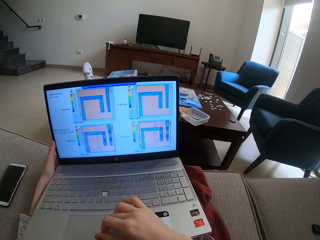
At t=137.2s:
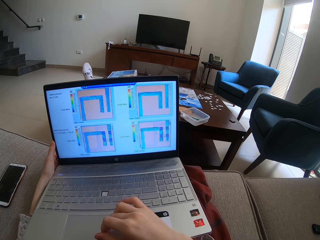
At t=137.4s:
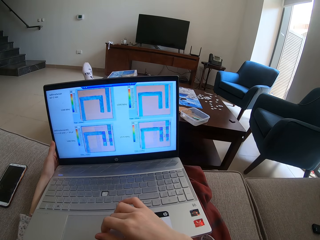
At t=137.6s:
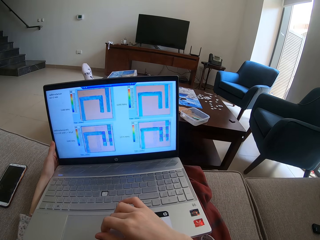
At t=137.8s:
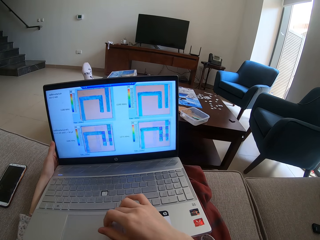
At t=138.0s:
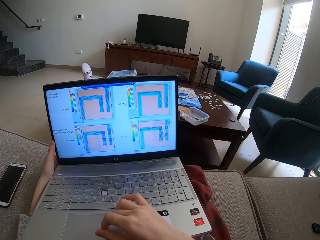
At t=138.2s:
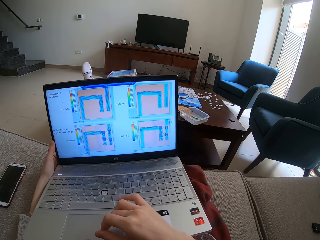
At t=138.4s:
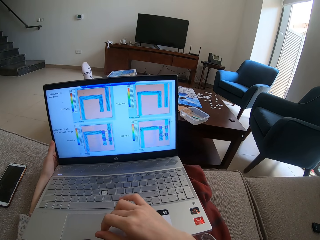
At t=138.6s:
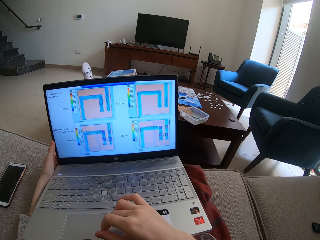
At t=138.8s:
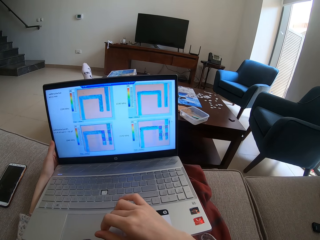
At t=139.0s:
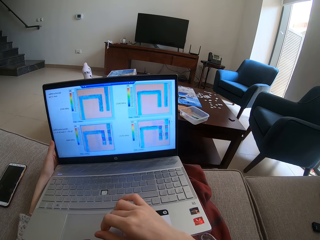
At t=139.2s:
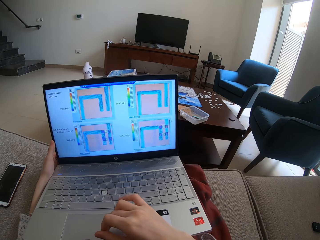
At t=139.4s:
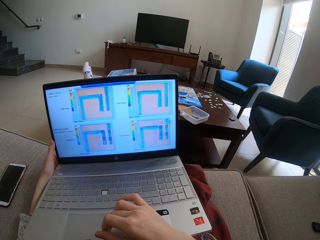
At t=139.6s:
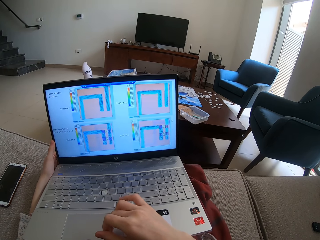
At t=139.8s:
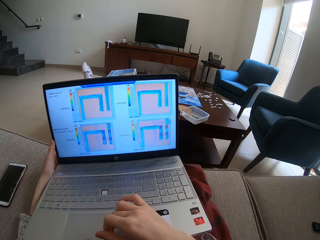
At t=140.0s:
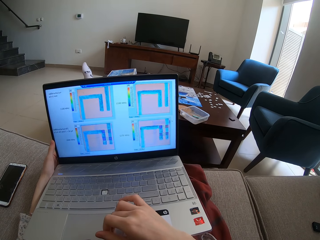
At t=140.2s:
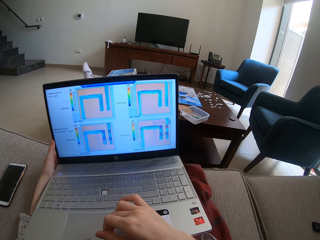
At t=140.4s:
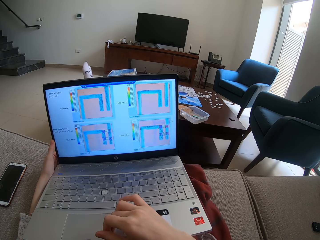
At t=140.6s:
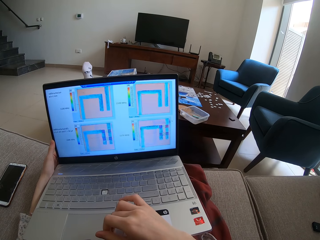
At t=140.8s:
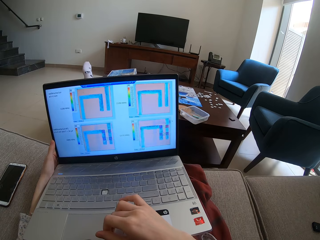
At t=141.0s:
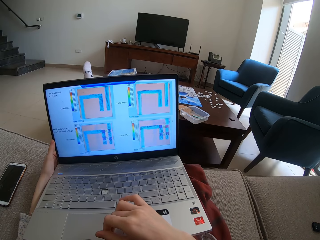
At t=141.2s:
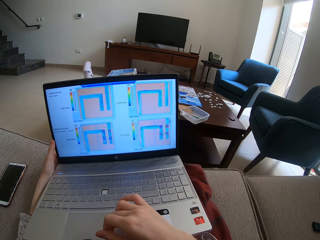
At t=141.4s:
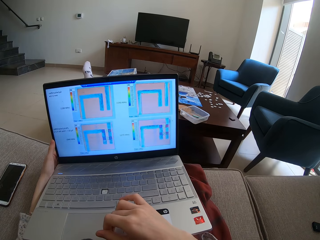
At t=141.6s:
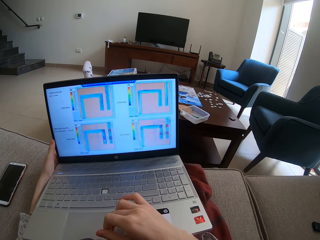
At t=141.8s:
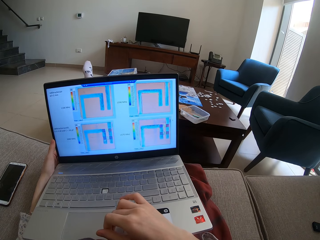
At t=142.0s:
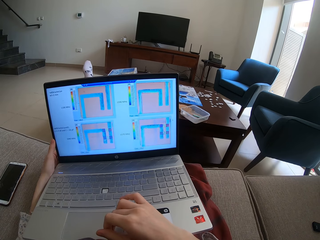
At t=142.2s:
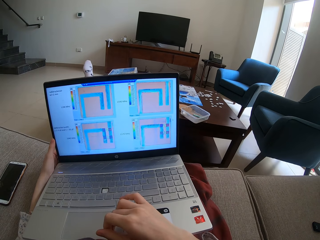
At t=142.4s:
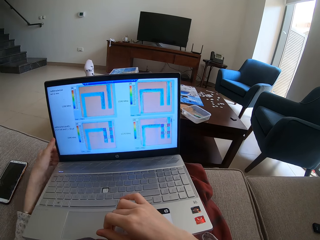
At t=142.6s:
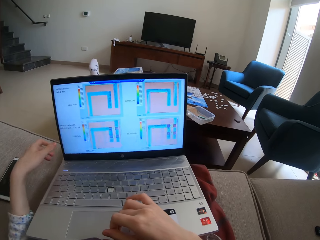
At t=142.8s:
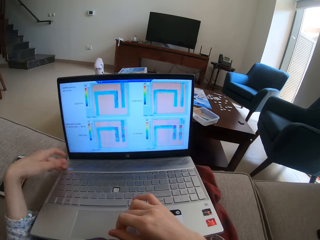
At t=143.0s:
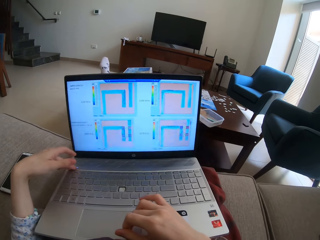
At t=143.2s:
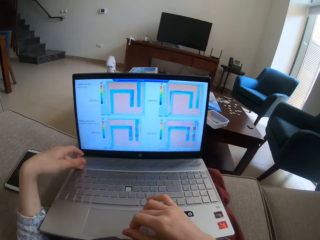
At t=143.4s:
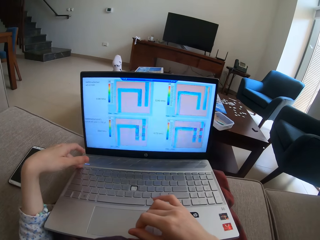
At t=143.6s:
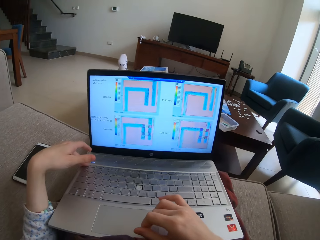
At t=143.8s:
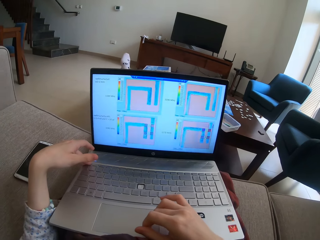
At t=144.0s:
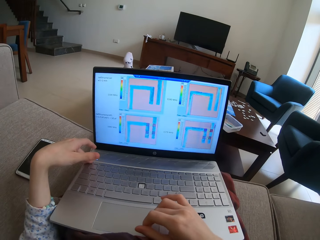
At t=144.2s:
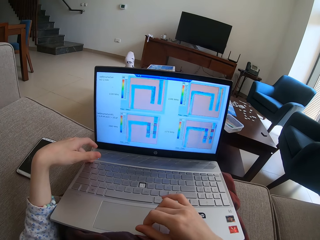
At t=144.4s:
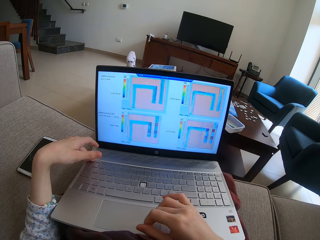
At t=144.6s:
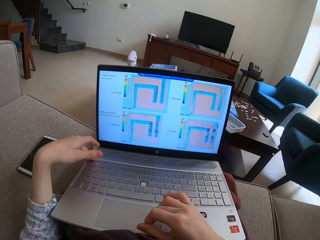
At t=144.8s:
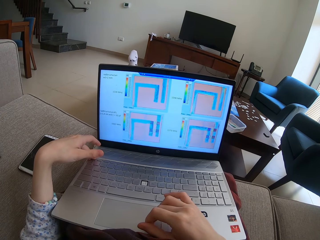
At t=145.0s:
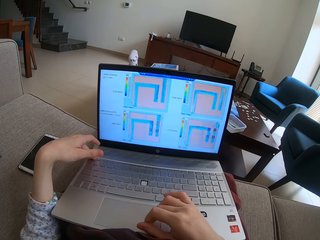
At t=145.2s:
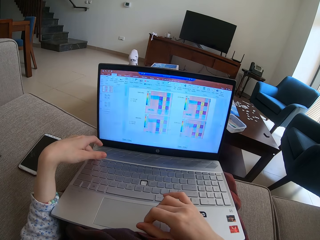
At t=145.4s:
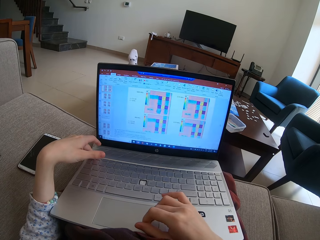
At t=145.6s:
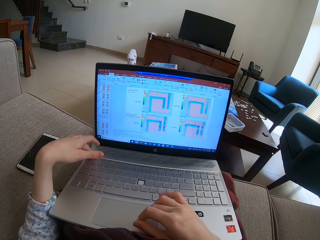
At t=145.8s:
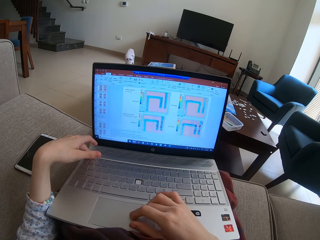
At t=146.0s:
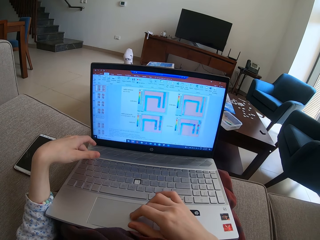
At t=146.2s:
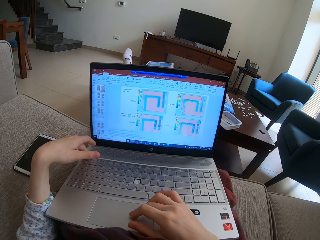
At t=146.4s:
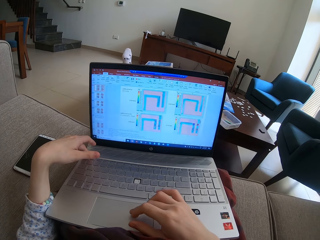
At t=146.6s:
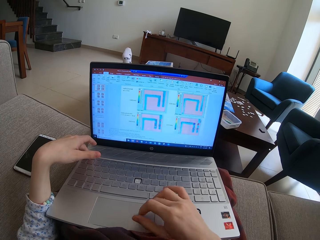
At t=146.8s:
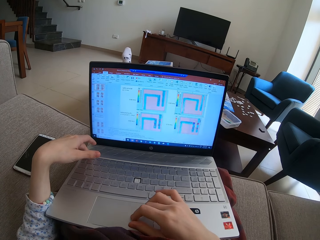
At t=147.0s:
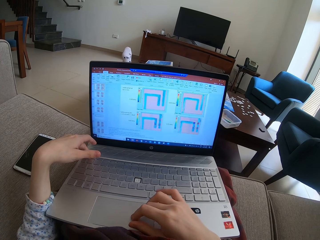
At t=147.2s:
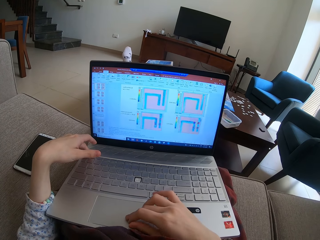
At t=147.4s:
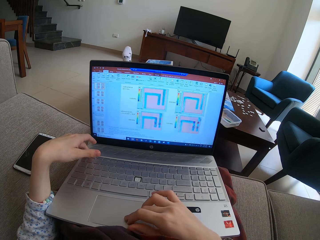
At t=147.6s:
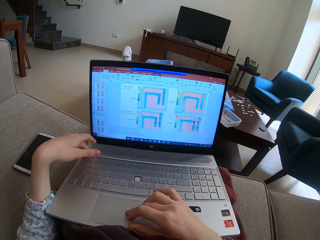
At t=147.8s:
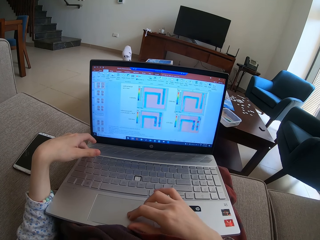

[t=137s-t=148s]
The camera wearer operates the laptop with both hands.

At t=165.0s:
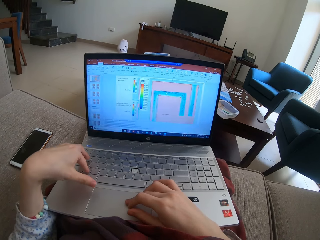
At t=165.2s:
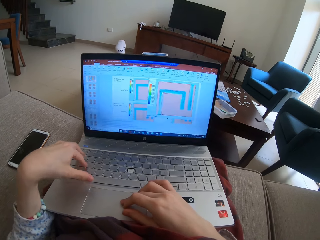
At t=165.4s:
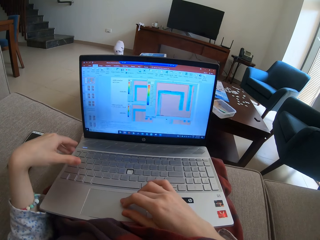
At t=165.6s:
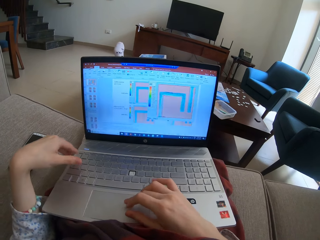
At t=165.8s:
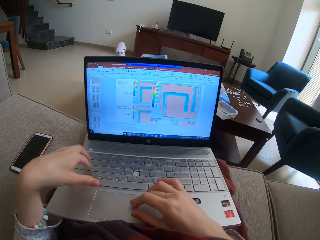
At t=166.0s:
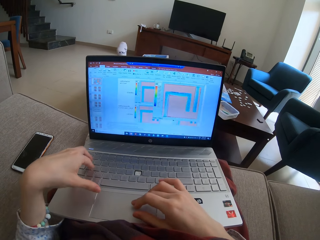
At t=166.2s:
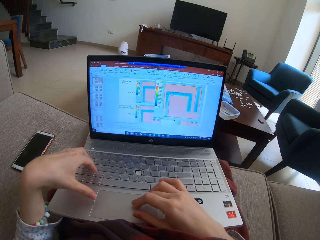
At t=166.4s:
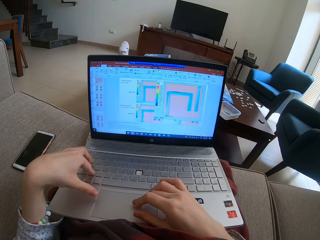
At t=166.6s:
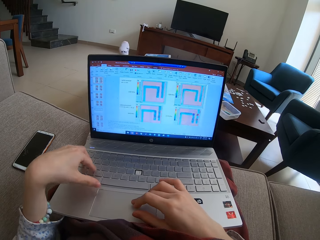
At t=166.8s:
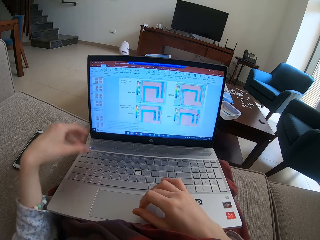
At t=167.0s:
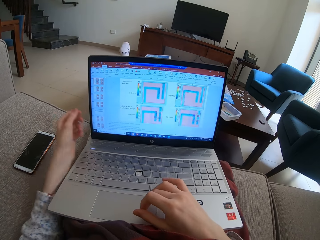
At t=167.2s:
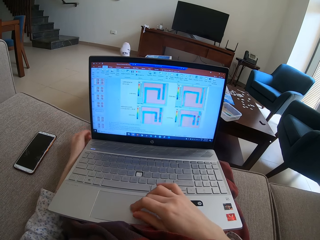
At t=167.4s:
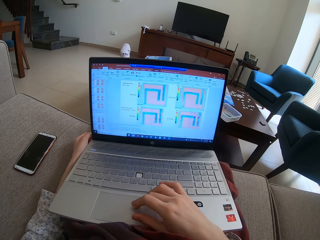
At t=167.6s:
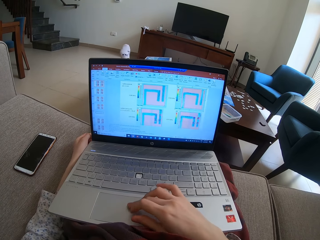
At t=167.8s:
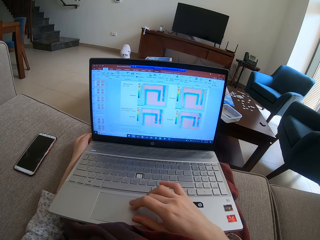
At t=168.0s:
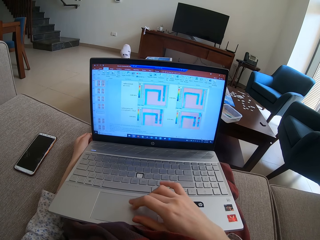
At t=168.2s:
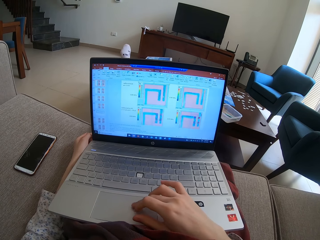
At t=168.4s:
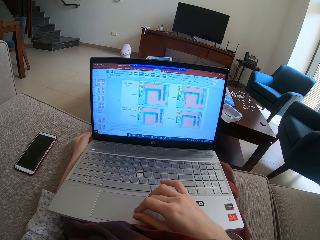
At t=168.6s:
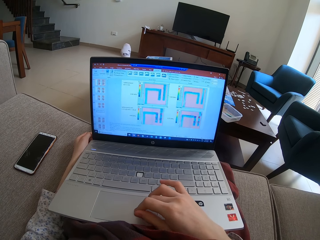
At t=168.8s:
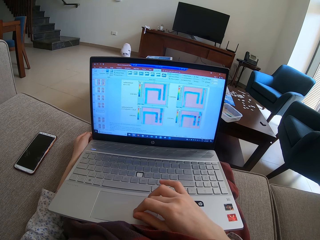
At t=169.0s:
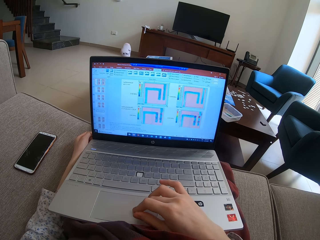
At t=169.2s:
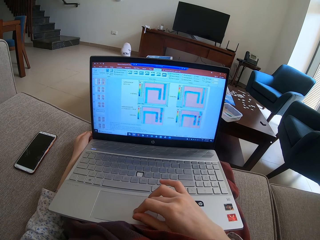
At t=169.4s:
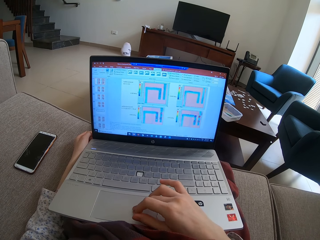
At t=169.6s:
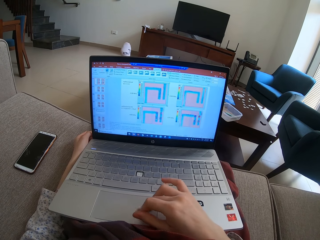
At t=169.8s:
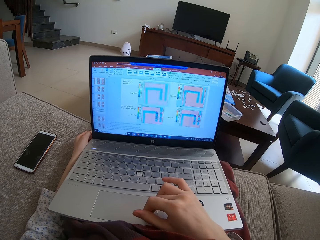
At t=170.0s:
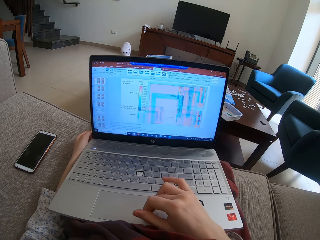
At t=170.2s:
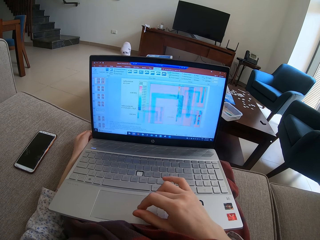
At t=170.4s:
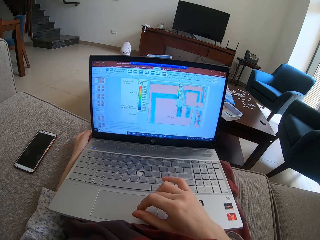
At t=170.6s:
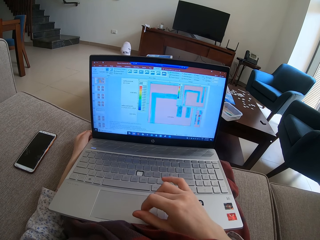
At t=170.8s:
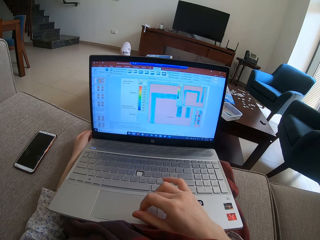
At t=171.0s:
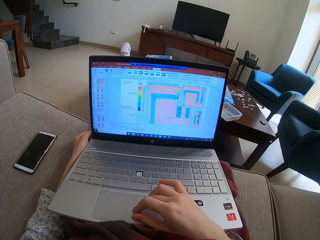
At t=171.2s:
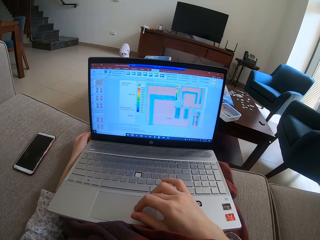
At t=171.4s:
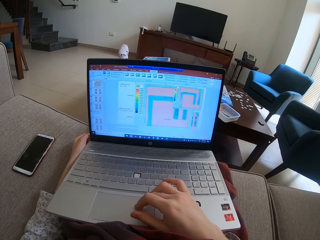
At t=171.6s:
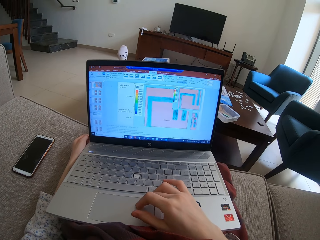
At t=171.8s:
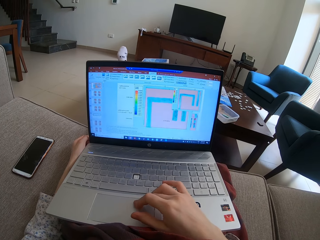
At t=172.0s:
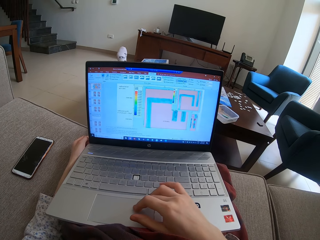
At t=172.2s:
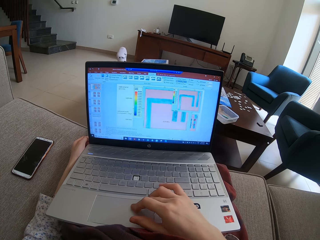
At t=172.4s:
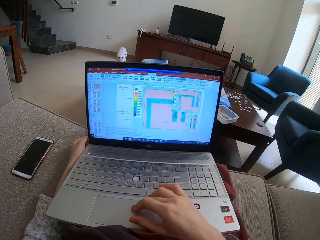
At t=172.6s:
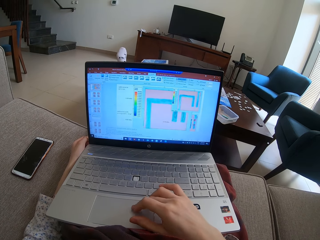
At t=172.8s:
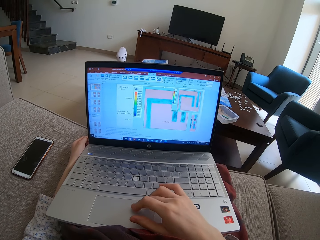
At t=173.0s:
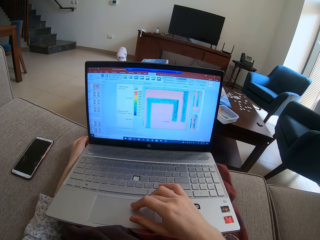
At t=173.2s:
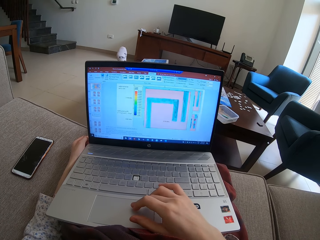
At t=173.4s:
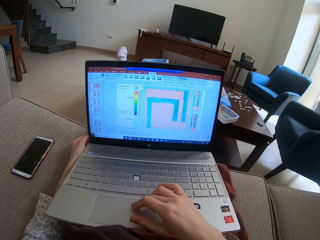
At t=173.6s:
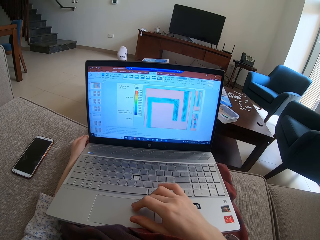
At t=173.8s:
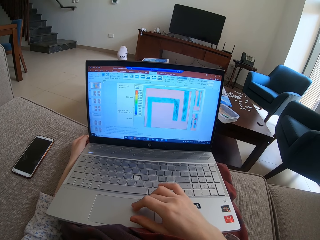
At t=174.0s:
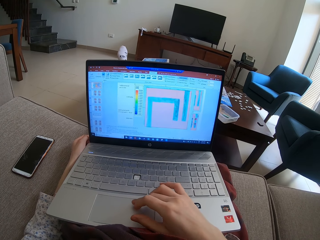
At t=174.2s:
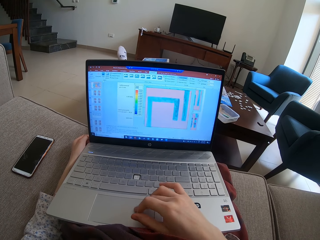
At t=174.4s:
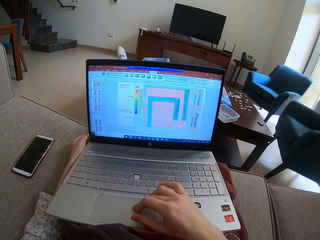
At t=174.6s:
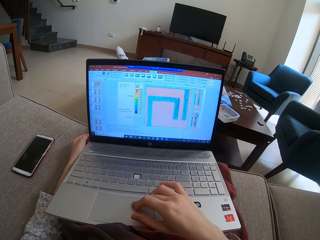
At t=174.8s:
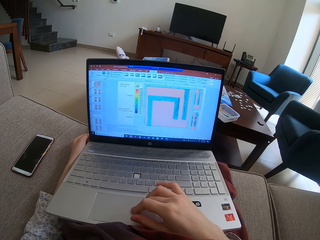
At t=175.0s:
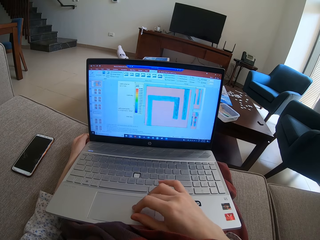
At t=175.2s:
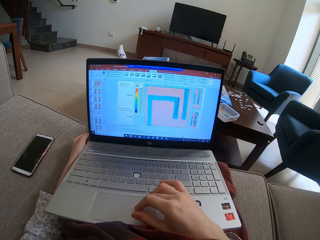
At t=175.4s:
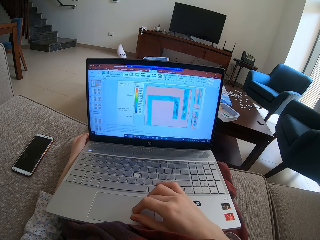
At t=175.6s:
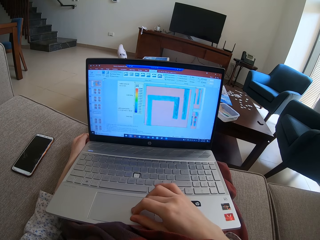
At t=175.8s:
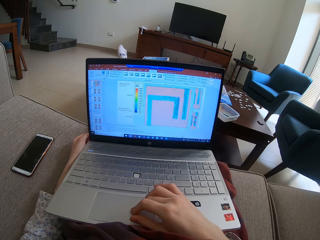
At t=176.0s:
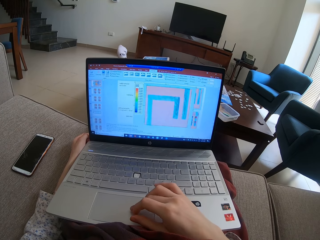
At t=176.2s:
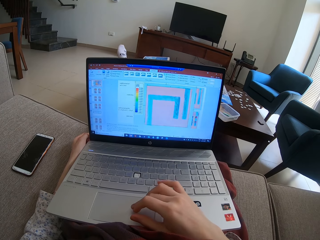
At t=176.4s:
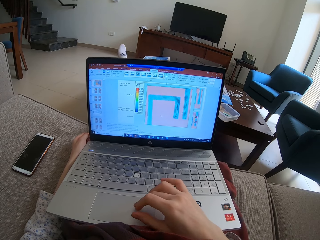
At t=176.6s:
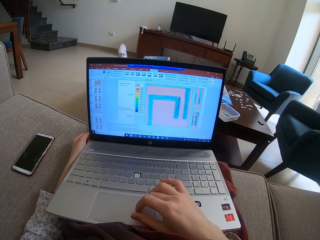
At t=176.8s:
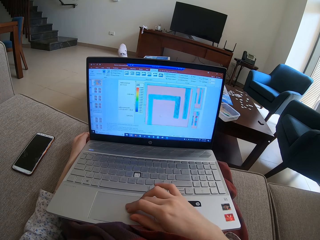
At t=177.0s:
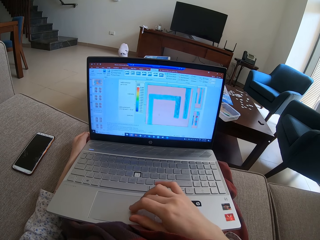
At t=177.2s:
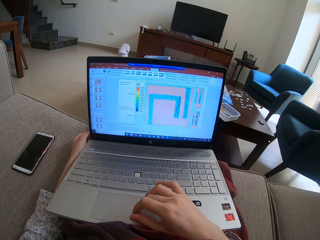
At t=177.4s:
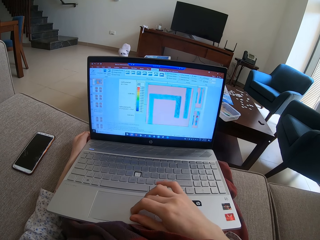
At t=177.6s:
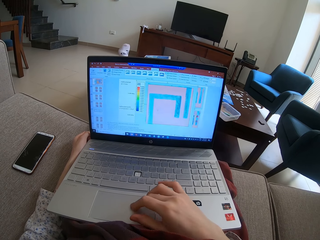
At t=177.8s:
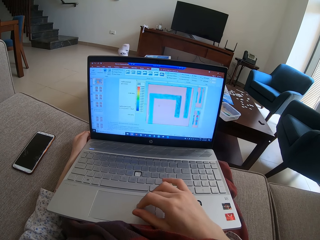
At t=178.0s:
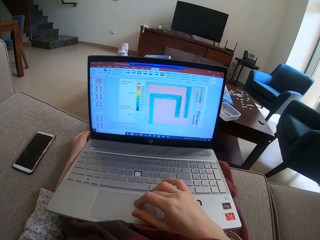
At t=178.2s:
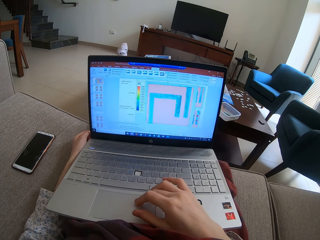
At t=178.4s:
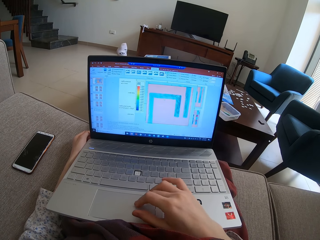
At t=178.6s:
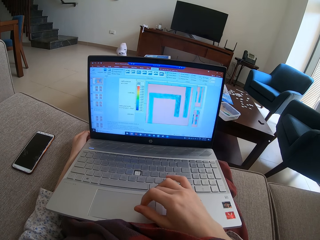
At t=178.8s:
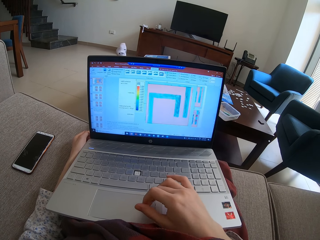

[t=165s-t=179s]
The camera wearer clicks on the keyboard keys with the left hand. They remove the left hand from the laptop. They operate the laptop. They scroll on the laptop on the table.
